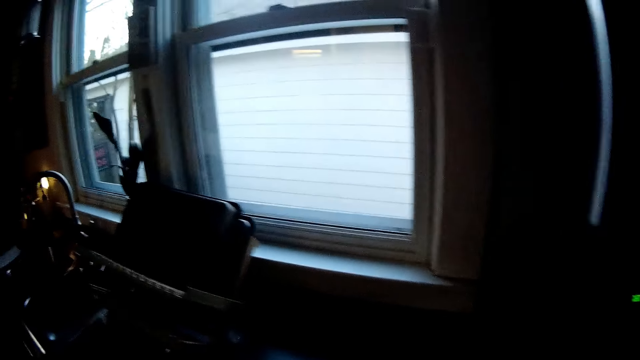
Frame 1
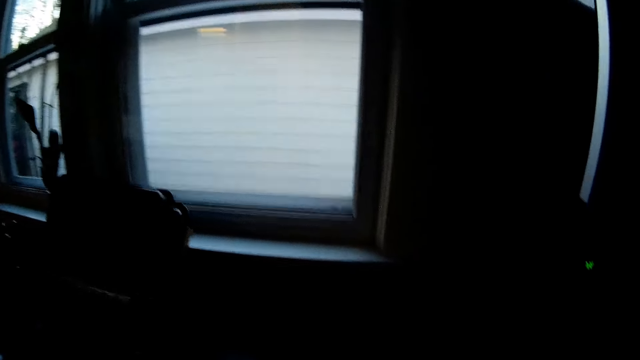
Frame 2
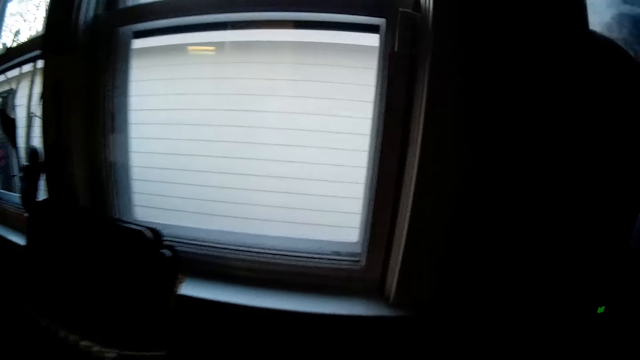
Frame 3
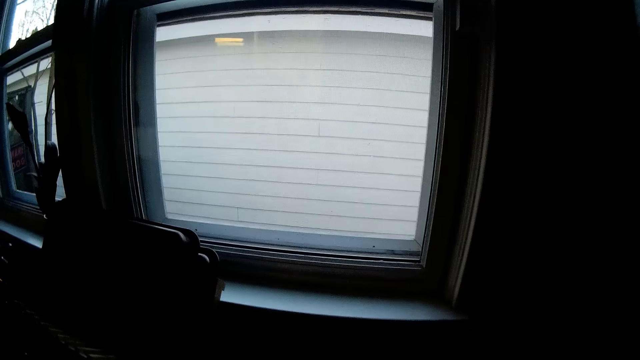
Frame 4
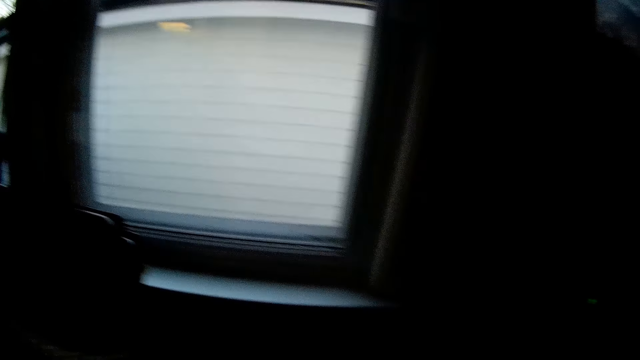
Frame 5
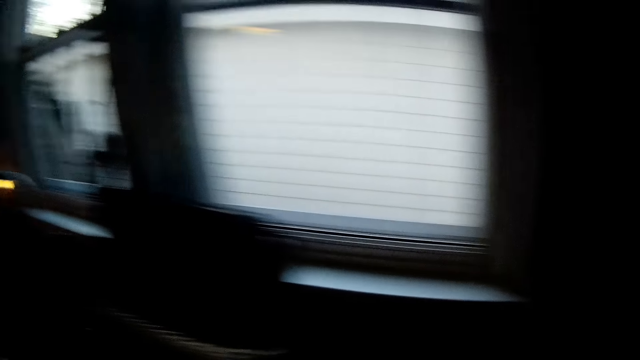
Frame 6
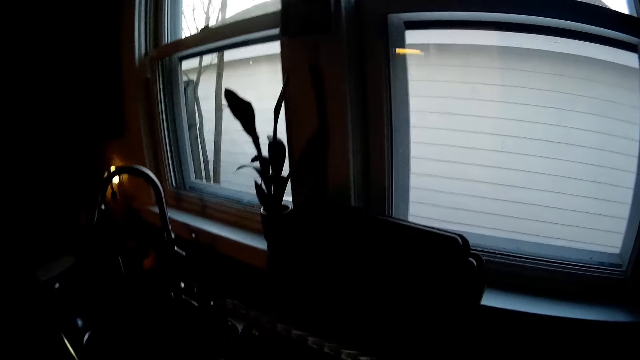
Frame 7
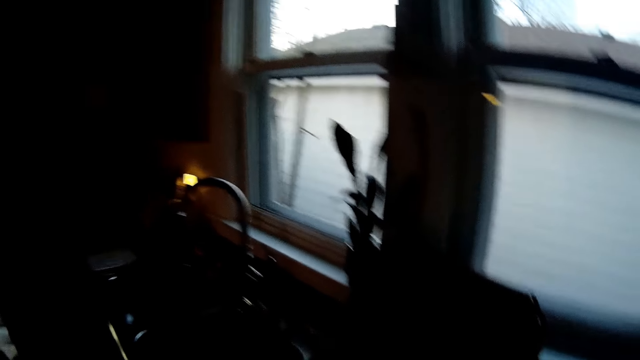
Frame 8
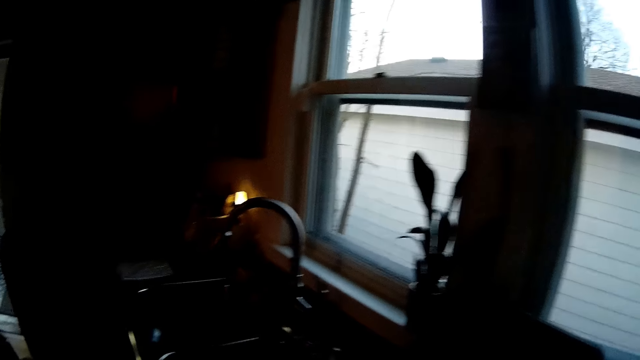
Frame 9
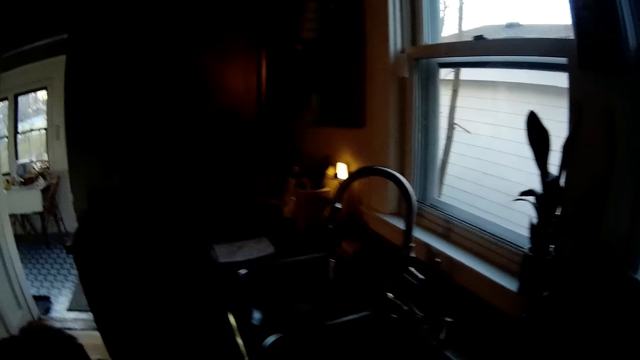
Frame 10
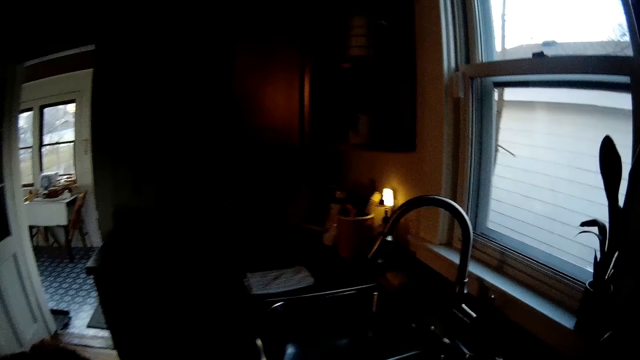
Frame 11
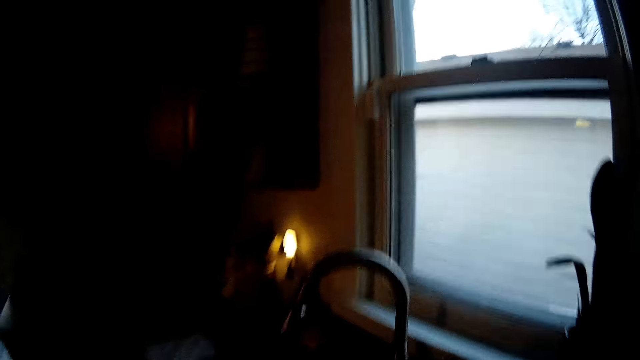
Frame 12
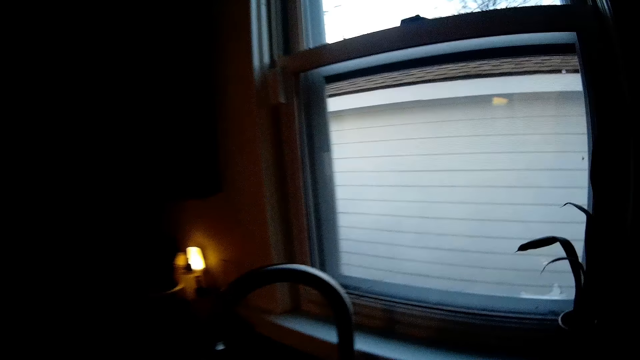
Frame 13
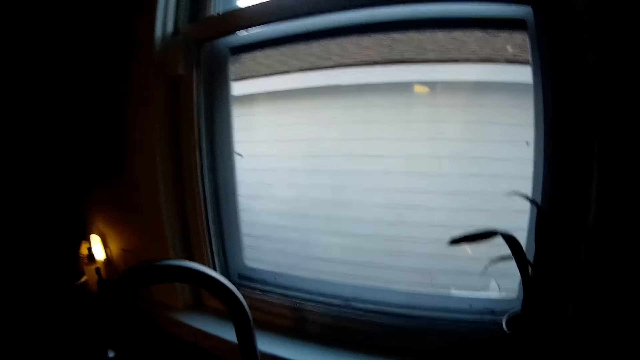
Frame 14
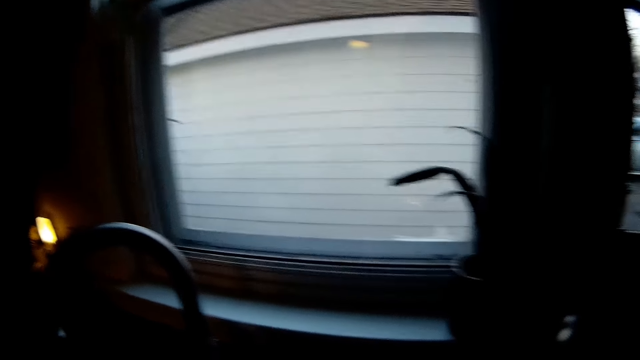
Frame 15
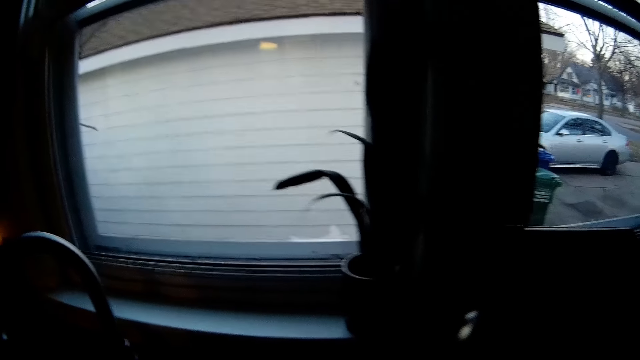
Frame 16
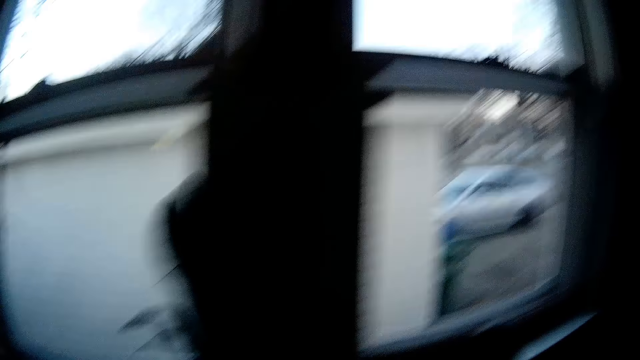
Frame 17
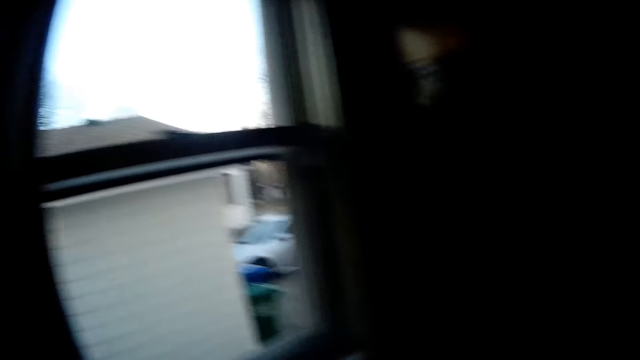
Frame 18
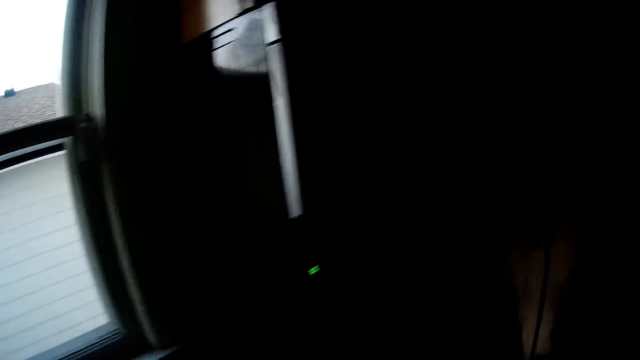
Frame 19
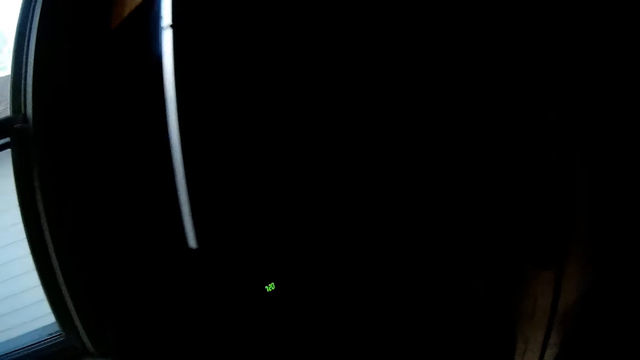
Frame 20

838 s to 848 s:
The camera wearer looks around the house. They look around the house again. They talk to the man in the kitchen. They walk around the house. They look around the house. They look around the house again.

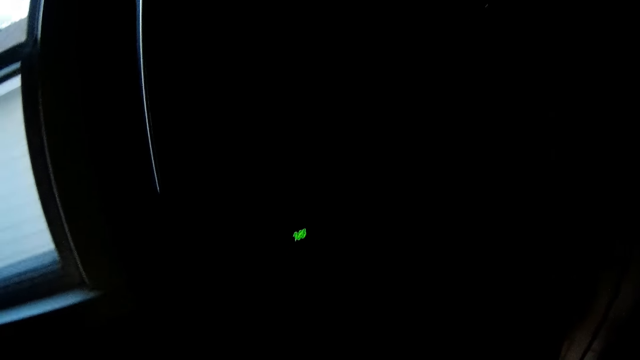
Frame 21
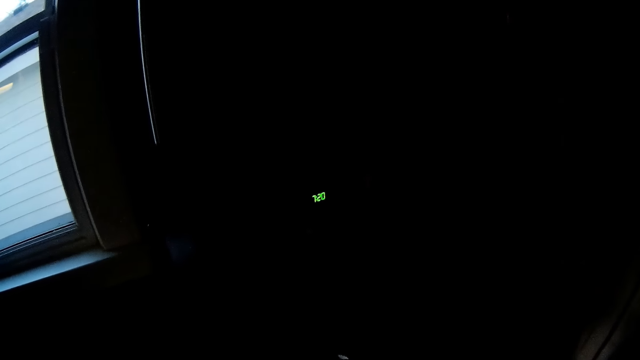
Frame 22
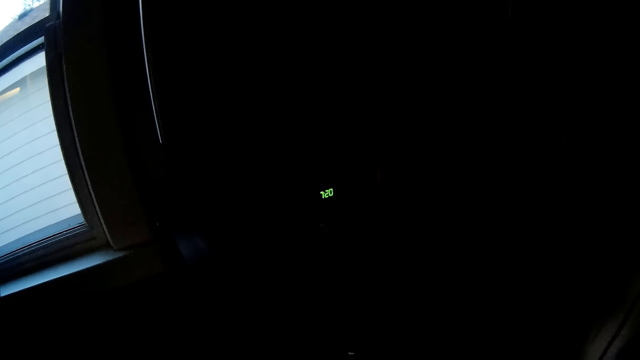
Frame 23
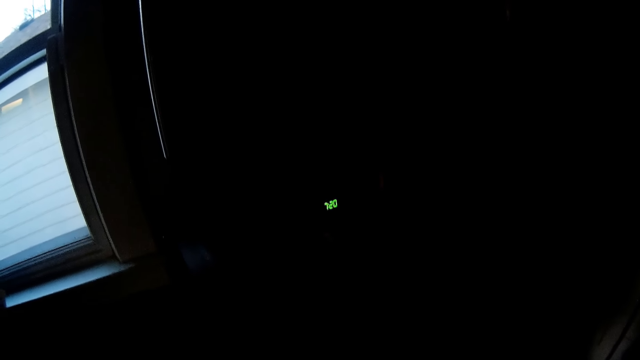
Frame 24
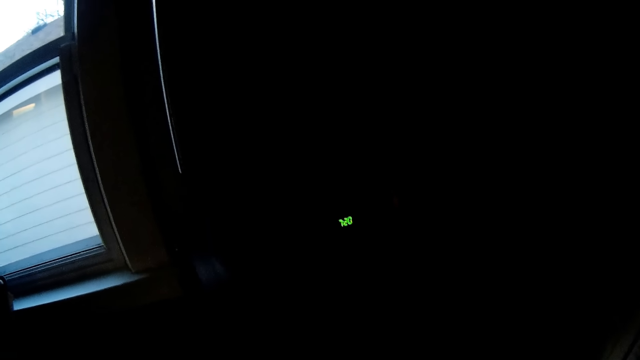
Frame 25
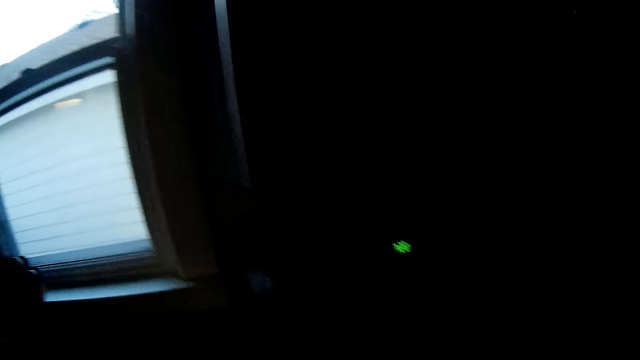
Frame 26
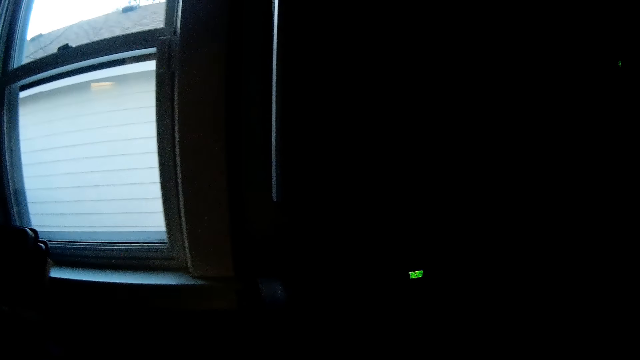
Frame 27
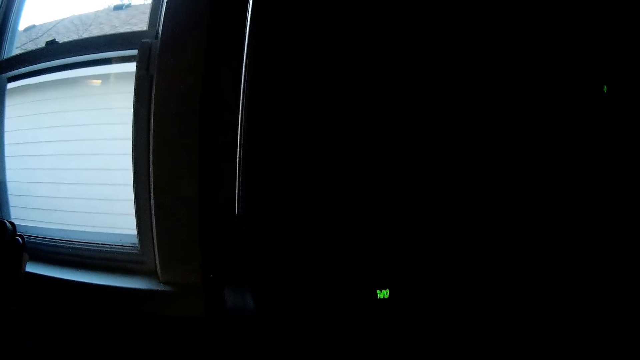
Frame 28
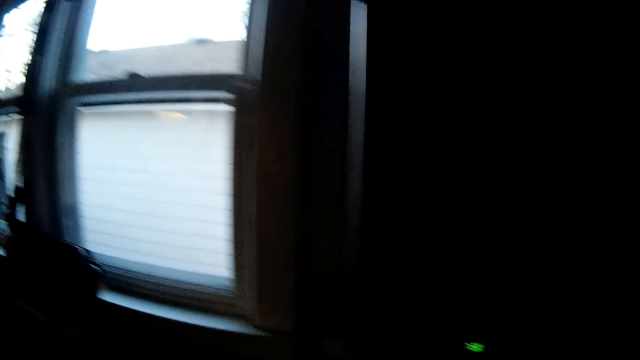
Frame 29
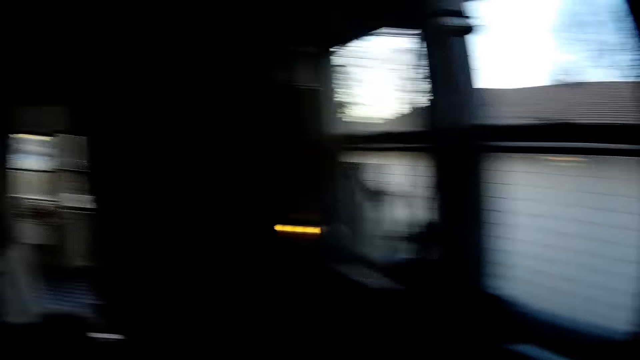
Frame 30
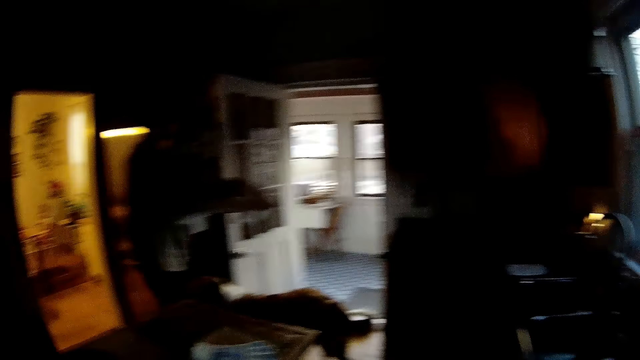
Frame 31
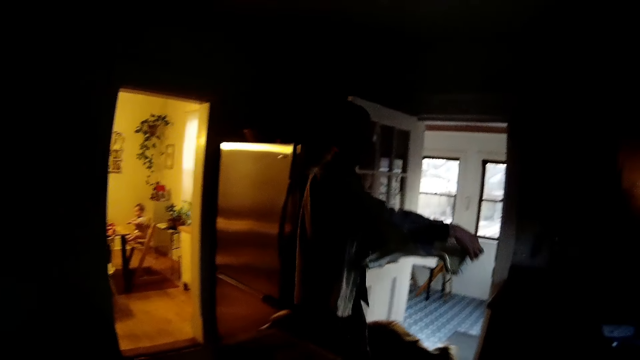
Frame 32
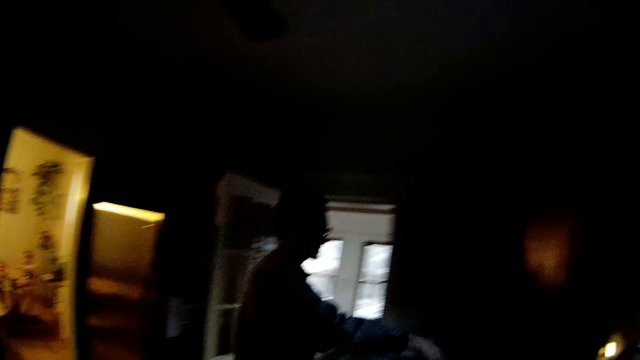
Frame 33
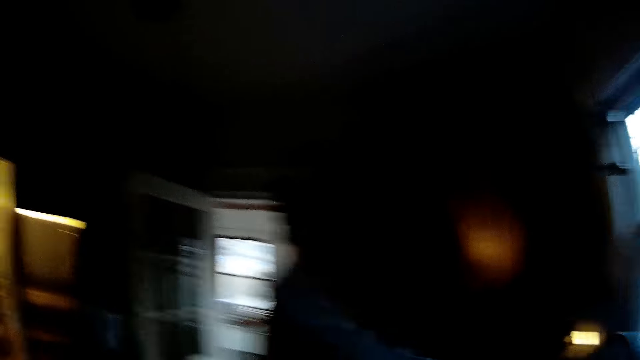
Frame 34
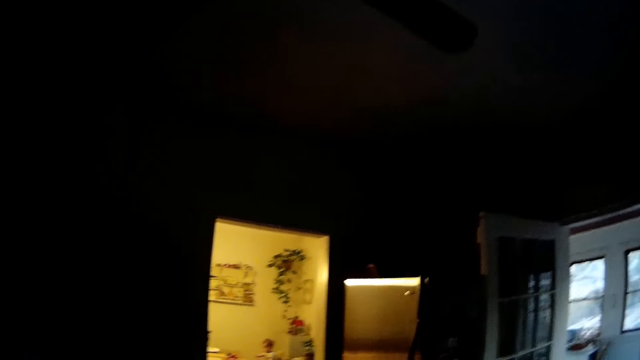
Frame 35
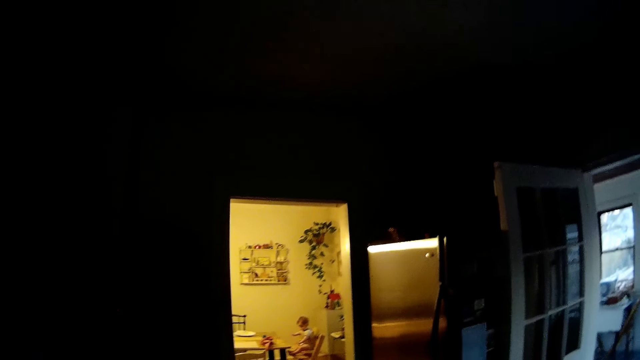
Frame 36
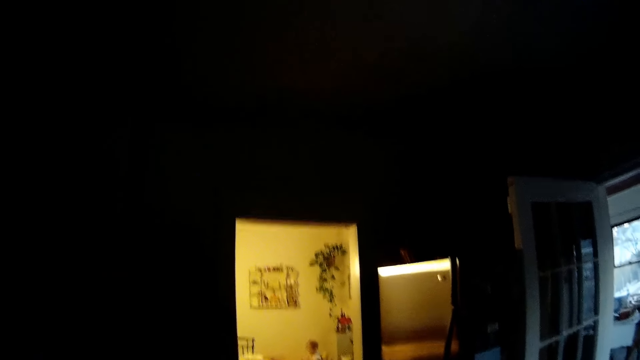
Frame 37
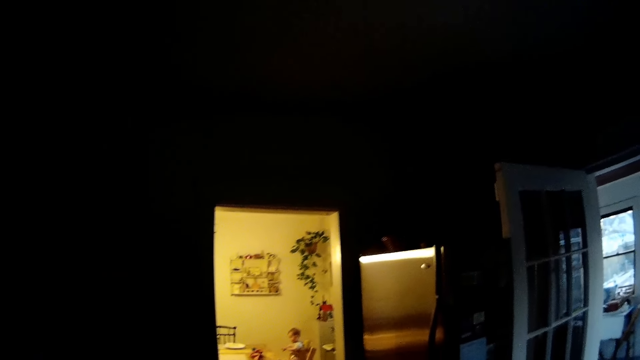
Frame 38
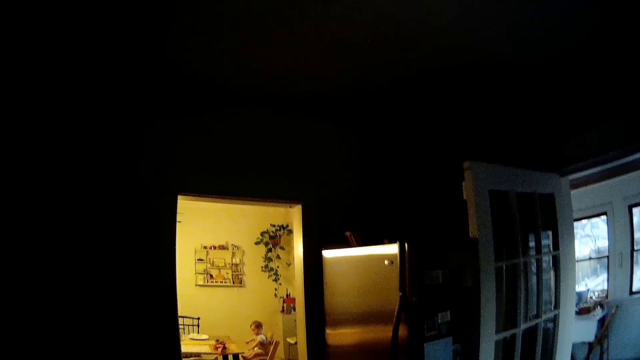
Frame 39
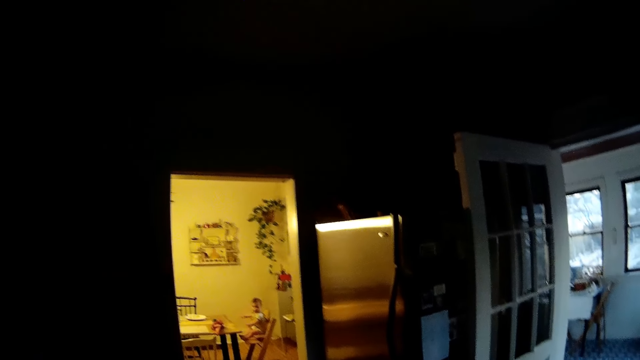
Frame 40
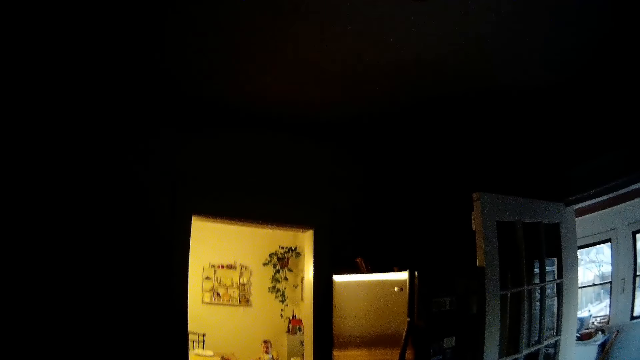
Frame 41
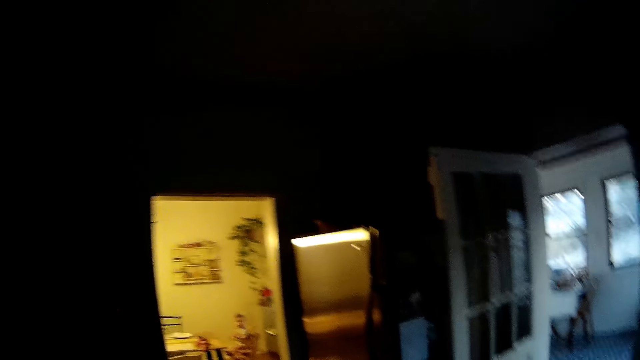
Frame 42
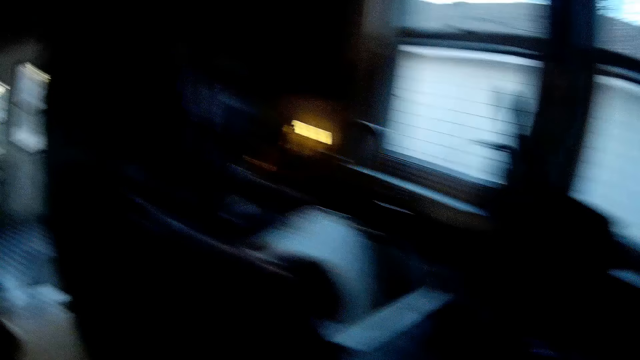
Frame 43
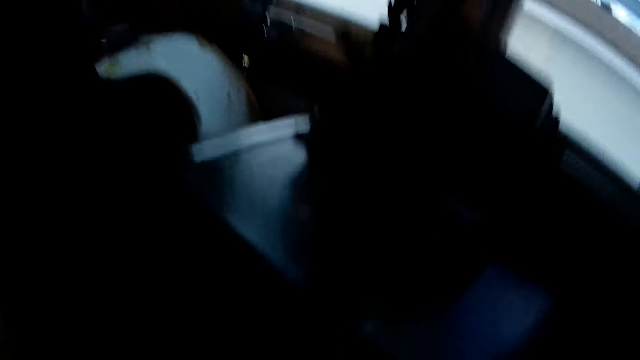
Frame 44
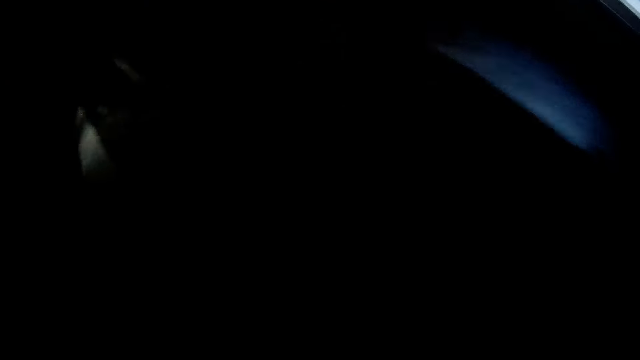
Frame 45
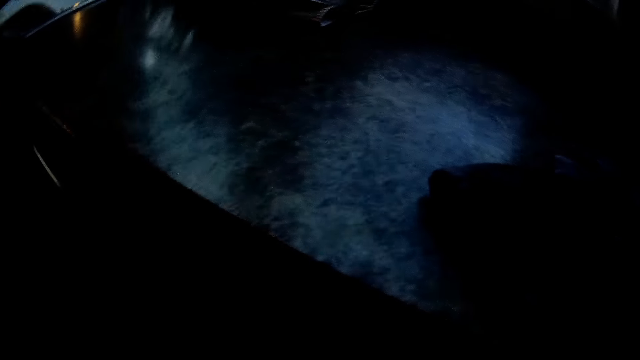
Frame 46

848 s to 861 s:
The camera wearer looks around the house repeatedly. The man interacts with the camera wearer. The camera wearer walks around the house. The man walks around the house and carries a tray with both hands. The camera wearer looks around the house. They look around the house again. They walk around the house. They walk around the house again.
